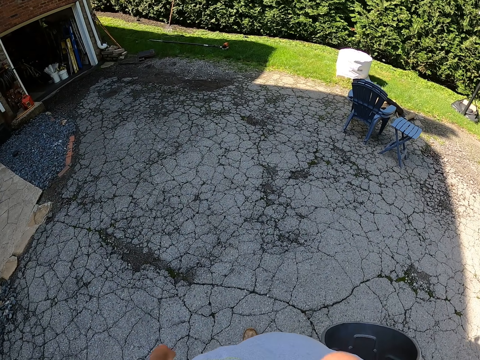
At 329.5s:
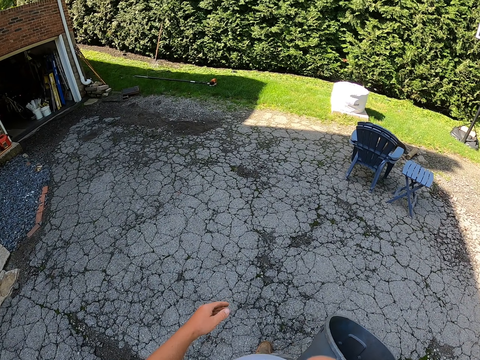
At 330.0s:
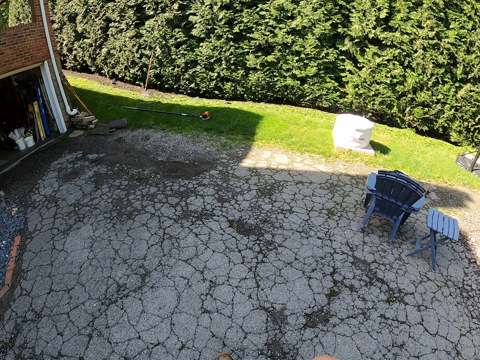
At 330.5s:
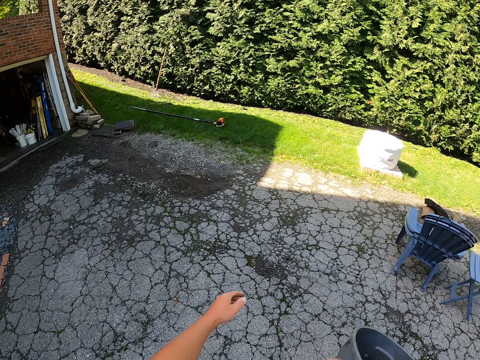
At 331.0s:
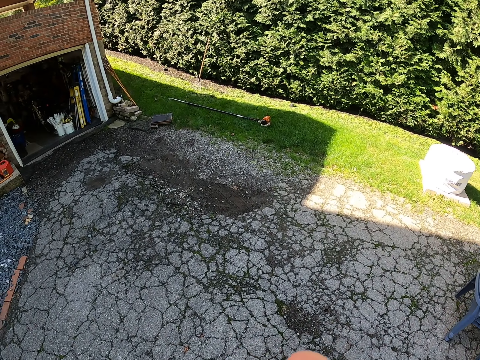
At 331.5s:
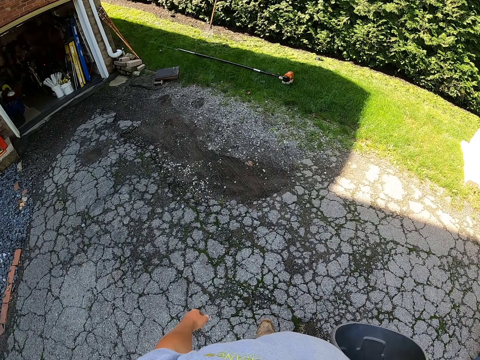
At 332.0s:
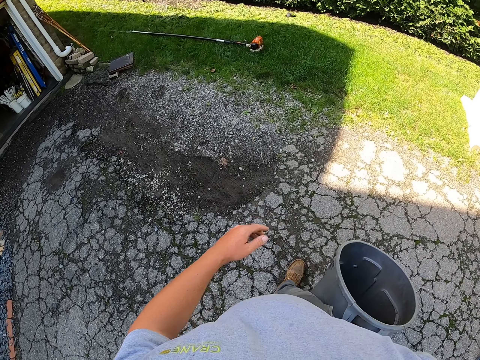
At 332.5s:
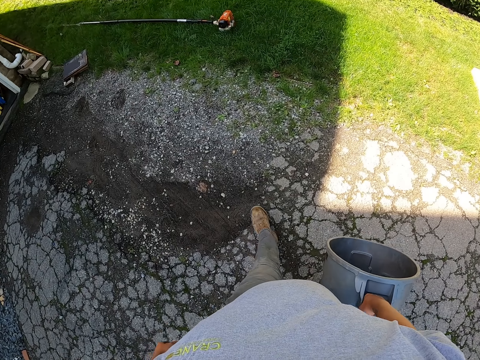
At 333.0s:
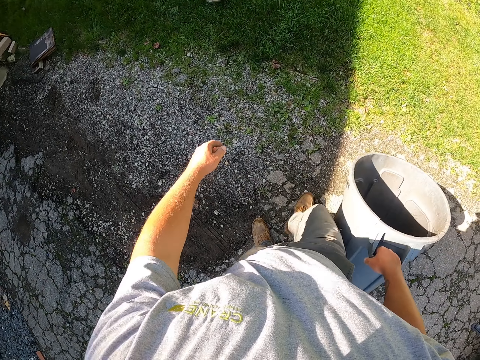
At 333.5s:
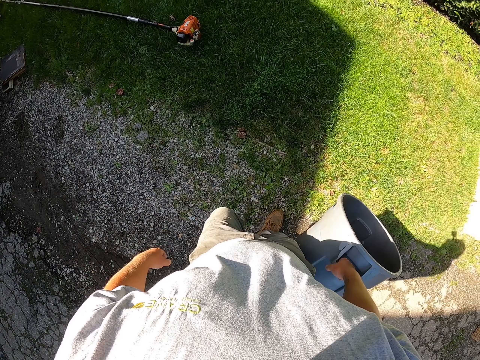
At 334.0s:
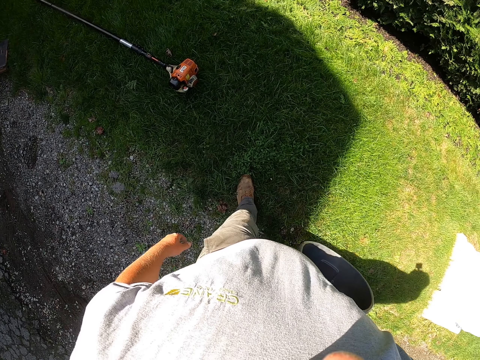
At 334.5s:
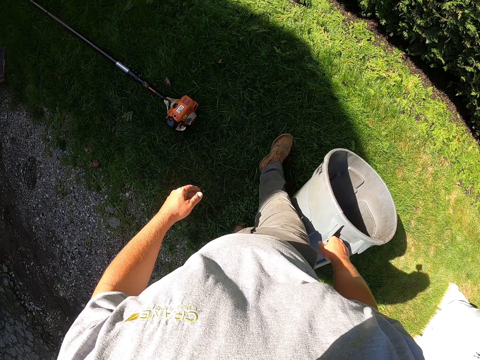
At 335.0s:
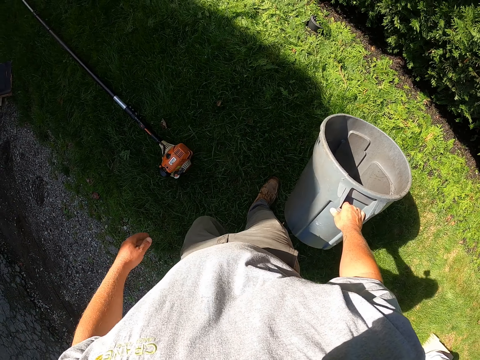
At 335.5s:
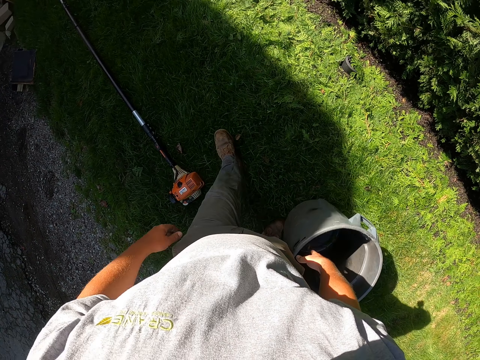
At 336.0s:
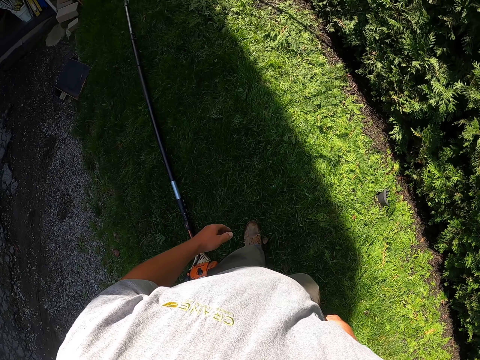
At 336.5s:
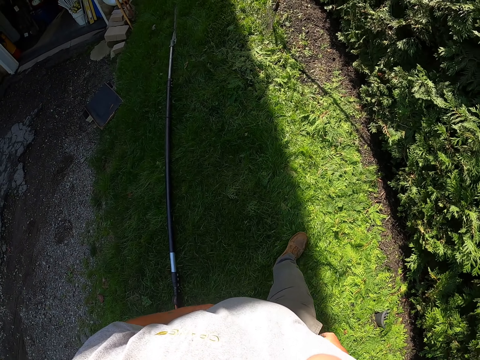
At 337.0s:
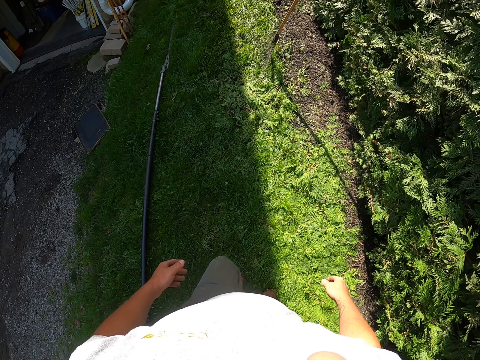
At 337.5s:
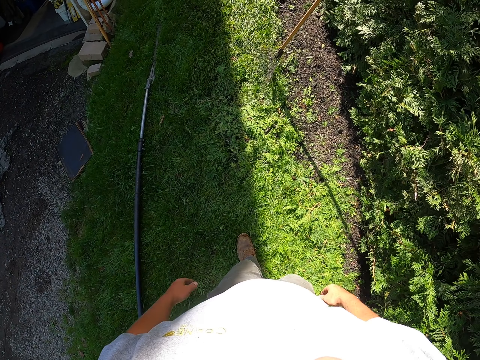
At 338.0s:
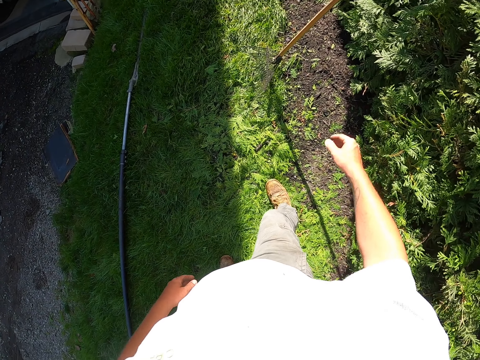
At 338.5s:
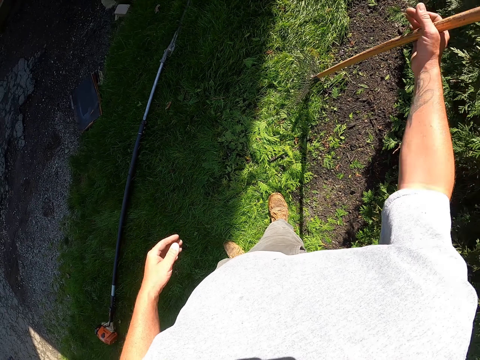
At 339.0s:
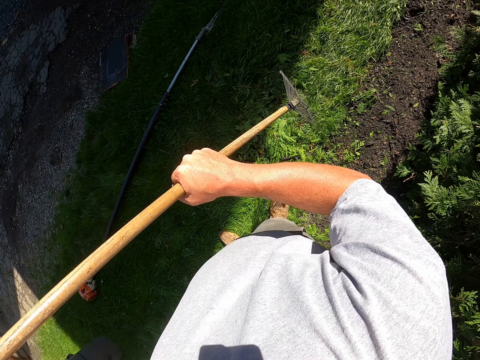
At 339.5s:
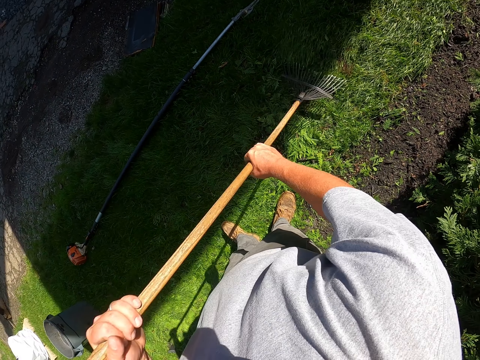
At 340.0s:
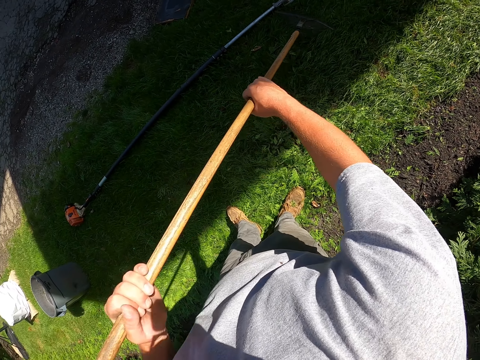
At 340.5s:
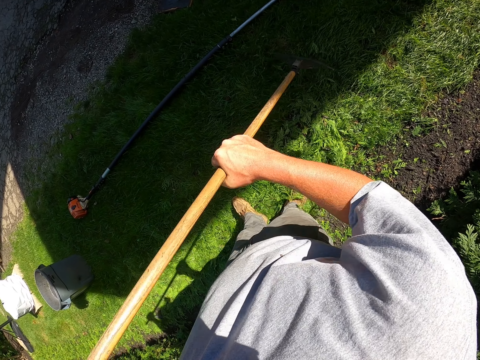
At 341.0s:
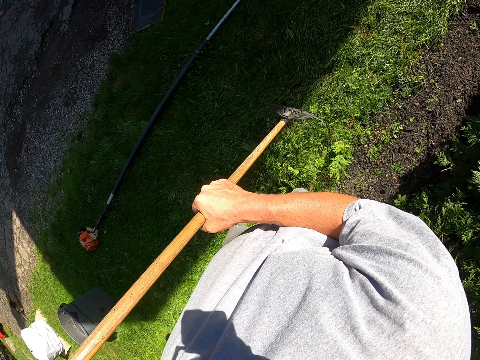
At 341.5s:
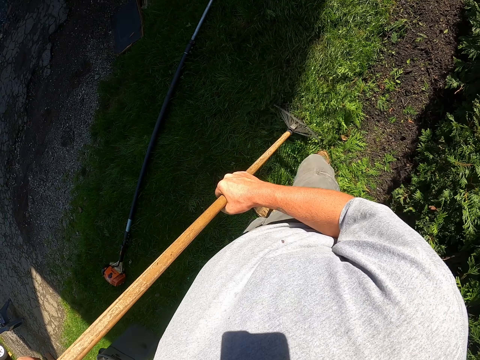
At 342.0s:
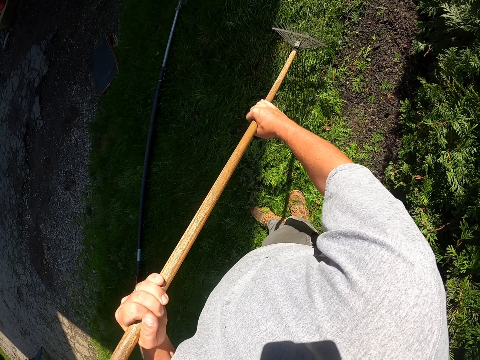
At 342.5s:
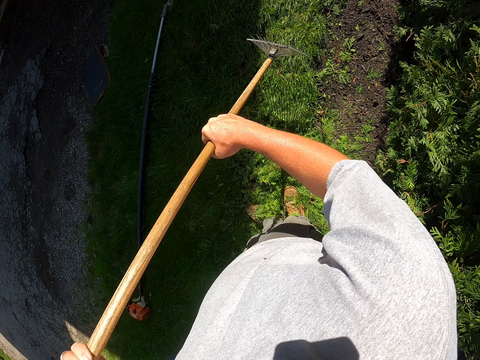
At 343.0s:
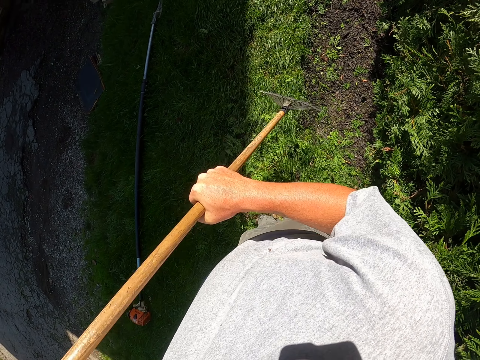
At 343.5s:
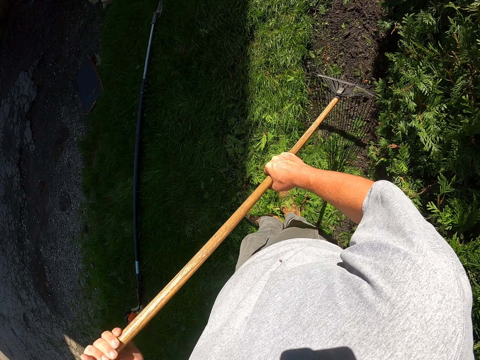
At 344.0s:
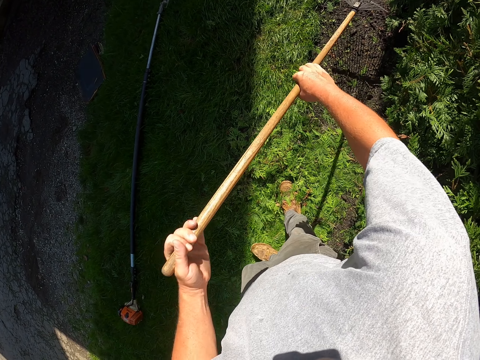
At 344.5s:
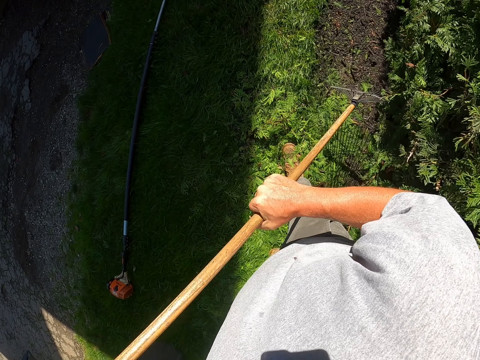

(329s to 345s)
The camera wearer places the bucket on the ground, moves around the field and picks up the rake. They collect the leaves using the rake and pull the dirt with the rake.

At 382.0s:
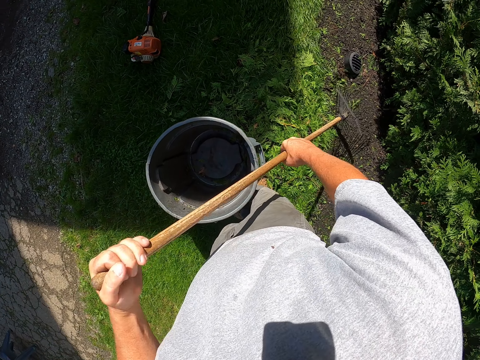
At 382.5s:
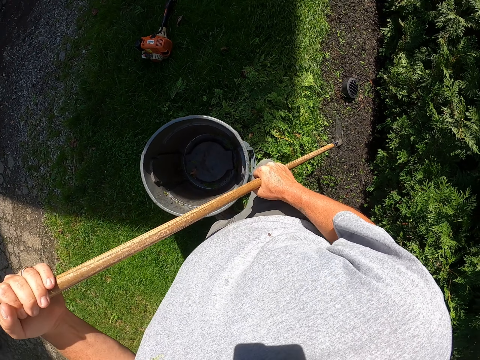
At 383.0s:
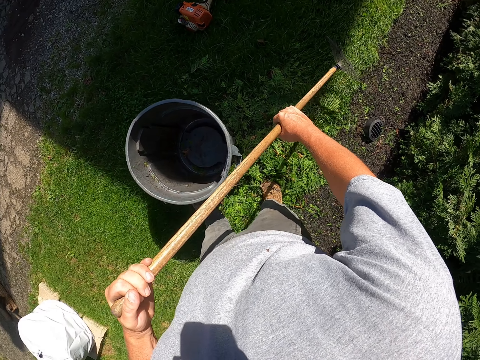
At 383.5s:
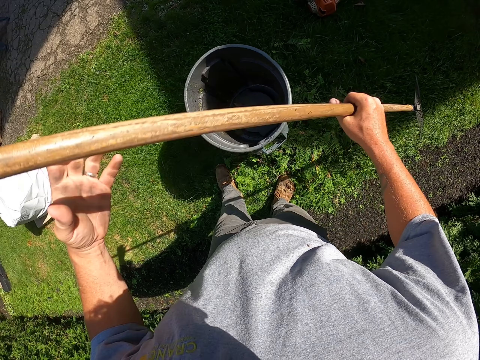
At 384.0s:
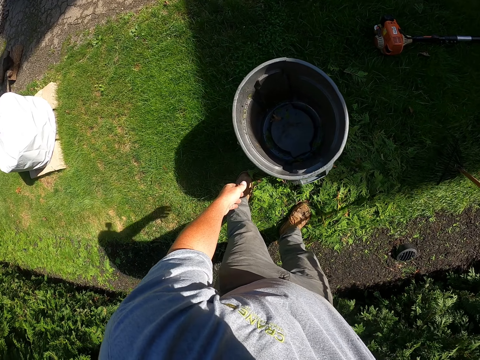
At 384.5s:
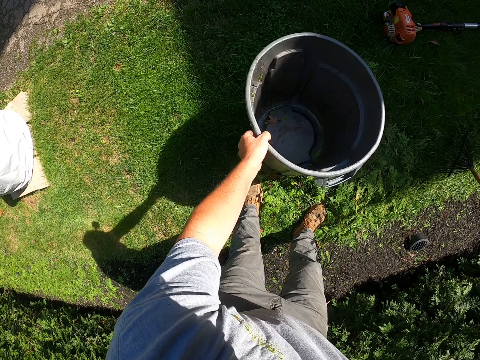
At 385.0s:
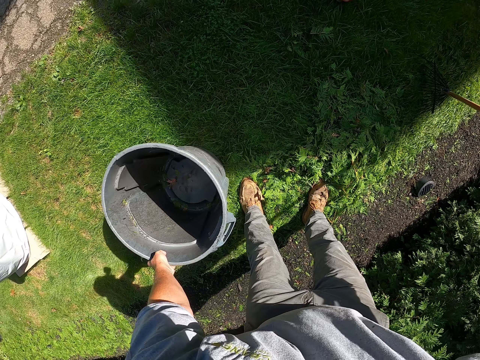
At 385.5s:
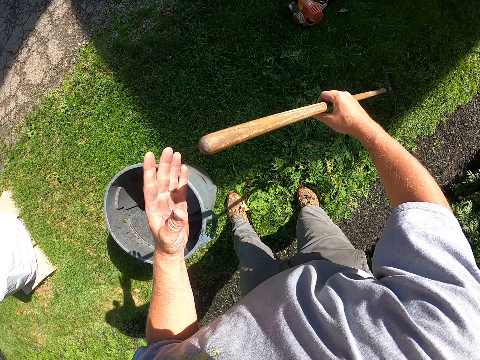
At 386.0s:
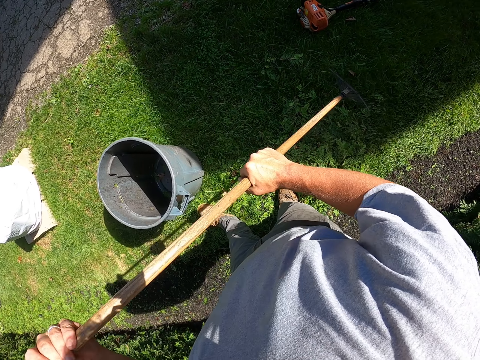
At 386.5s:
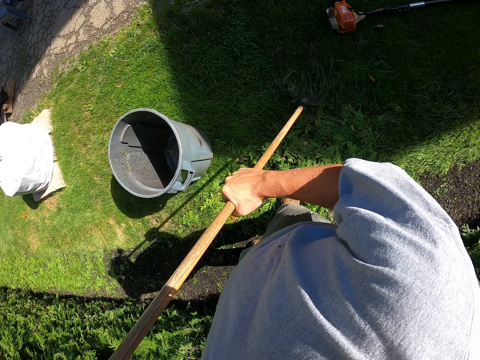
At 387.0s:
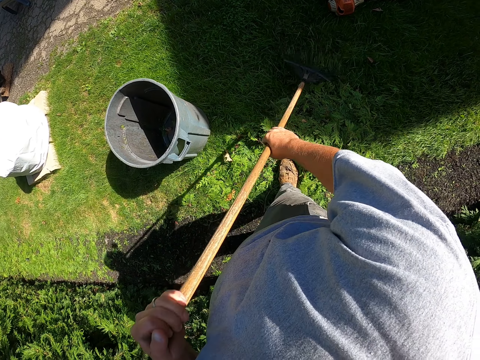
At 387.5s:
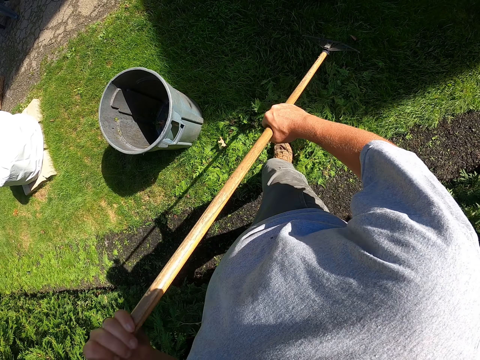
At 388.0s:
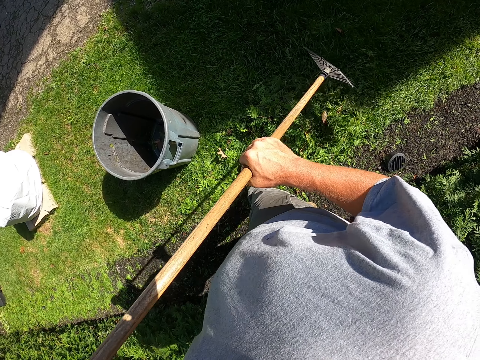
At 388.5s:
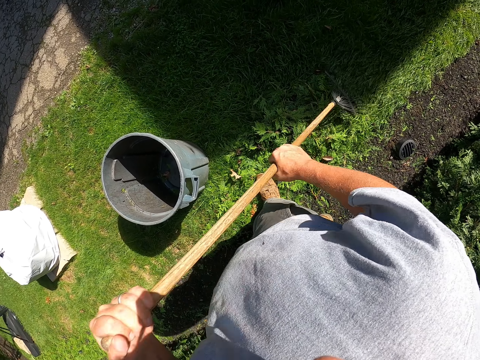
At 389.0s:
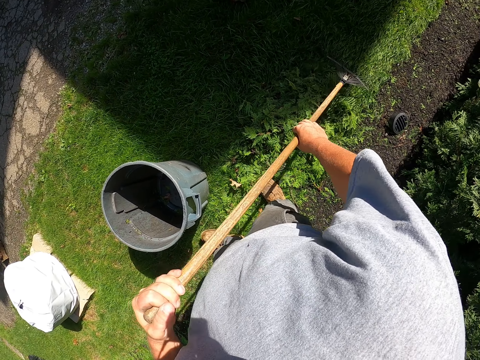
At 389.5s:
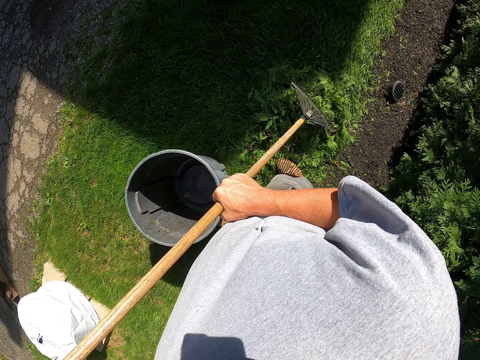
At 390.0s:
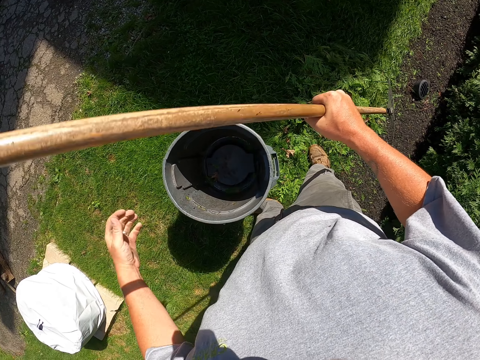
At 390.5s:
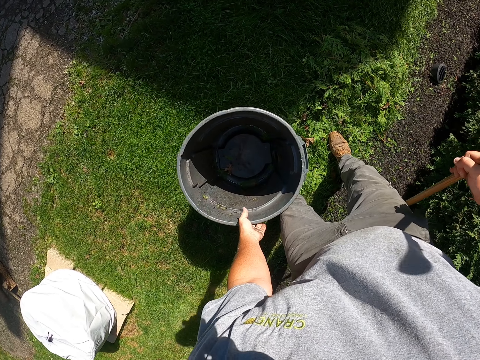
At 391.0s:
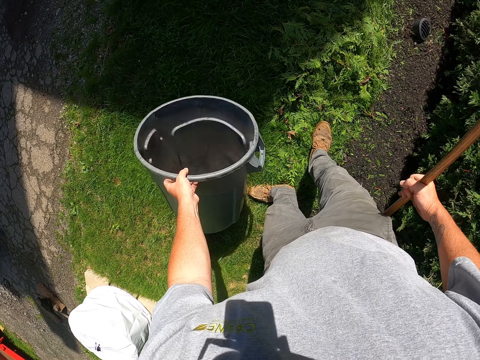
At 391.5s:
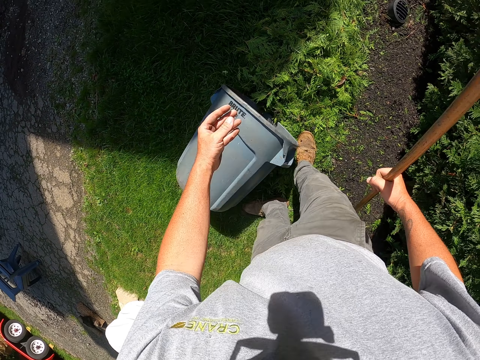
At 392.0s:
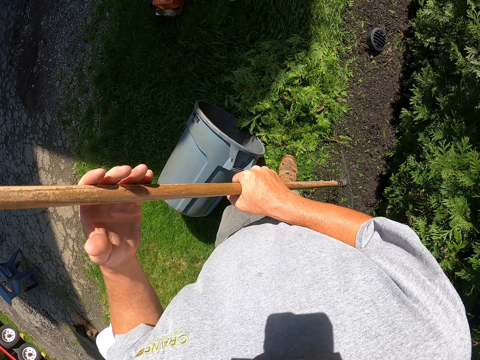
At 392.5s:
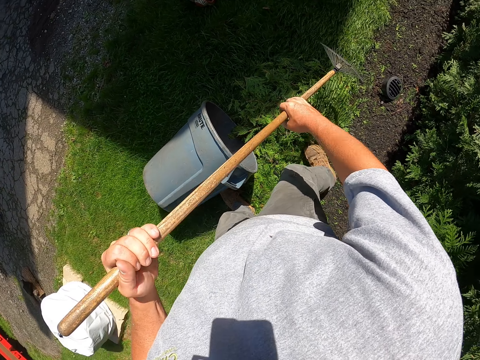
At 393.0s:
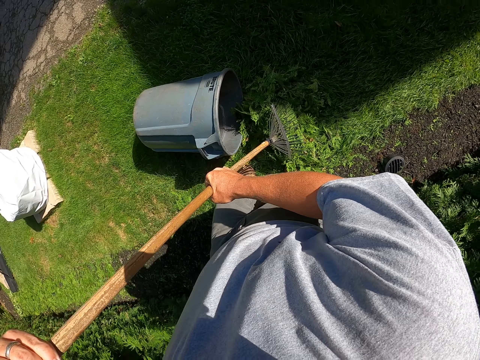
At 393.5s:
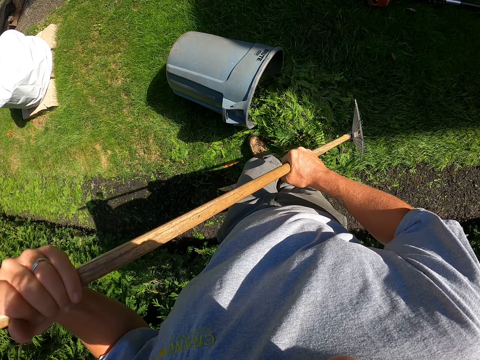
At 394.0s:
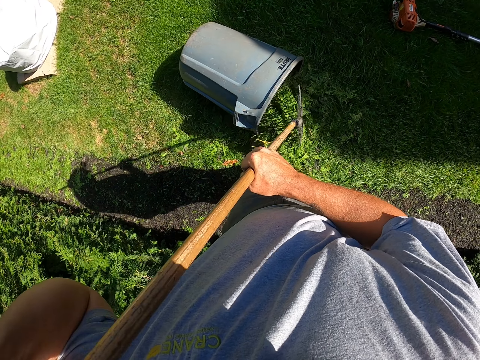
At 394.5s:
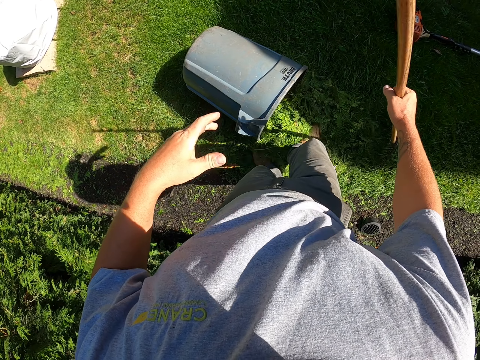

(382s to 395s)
The camera wearer moves the bucket and places the bucket on the bucket. They collect the leaves using the rake and pull the dirt with the rake. They pick up the bucket, drop the bucket and put the leaves inside the bucket.
